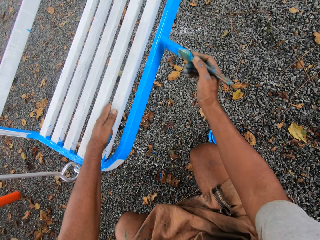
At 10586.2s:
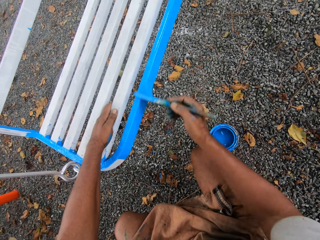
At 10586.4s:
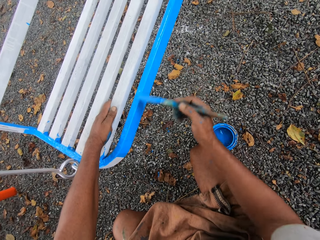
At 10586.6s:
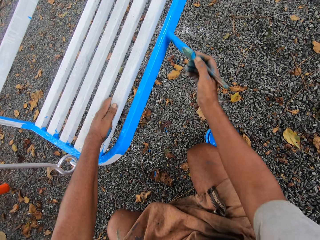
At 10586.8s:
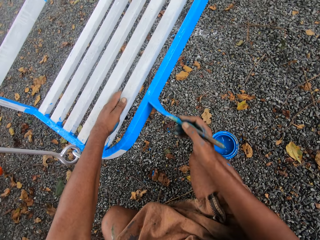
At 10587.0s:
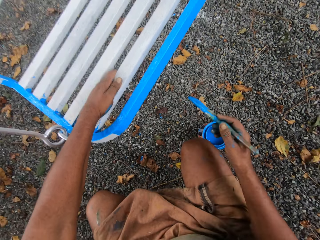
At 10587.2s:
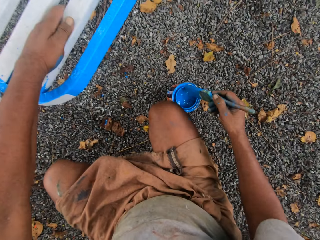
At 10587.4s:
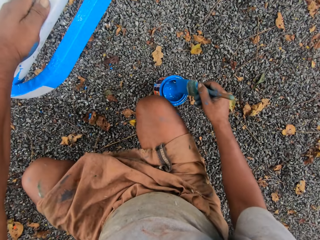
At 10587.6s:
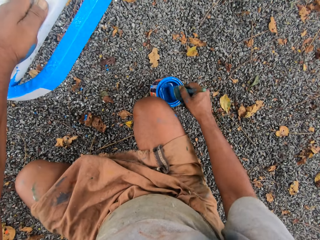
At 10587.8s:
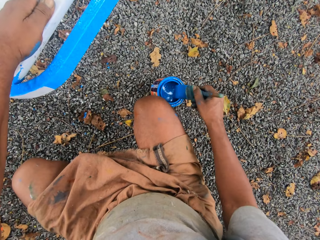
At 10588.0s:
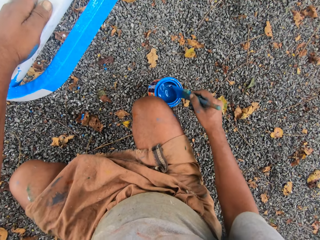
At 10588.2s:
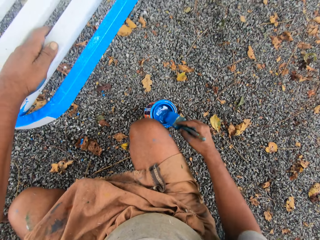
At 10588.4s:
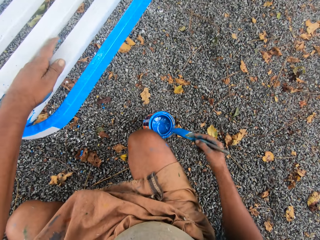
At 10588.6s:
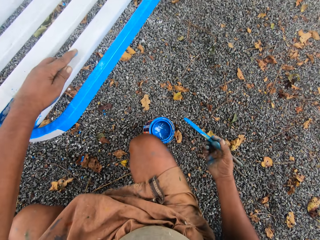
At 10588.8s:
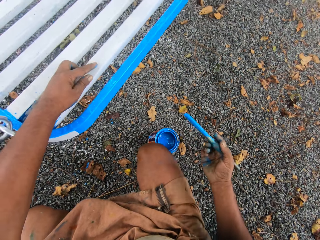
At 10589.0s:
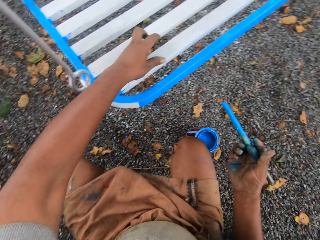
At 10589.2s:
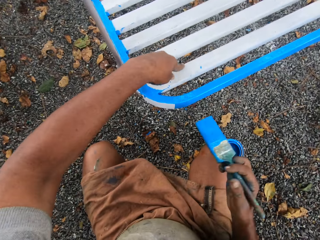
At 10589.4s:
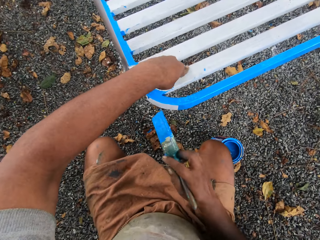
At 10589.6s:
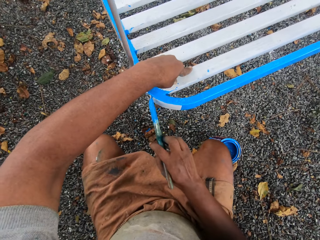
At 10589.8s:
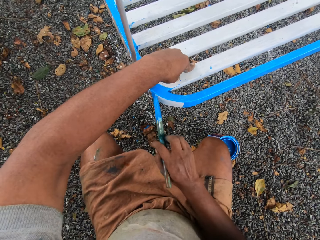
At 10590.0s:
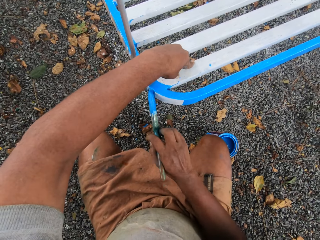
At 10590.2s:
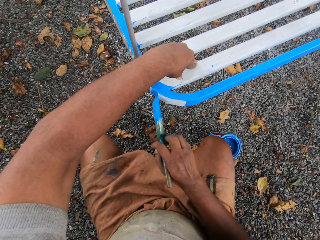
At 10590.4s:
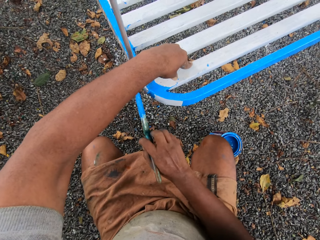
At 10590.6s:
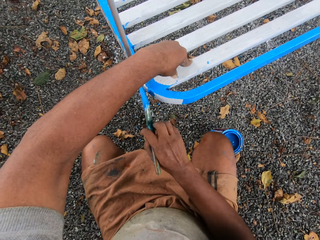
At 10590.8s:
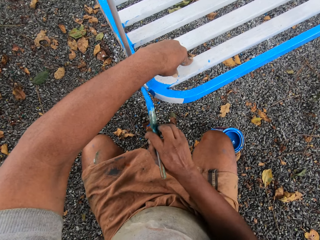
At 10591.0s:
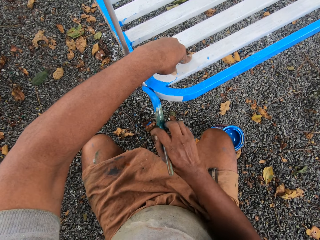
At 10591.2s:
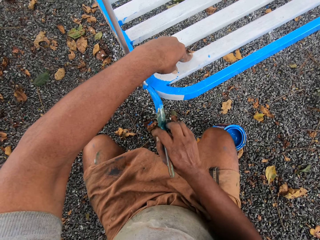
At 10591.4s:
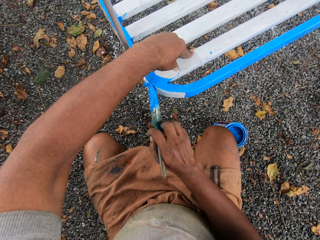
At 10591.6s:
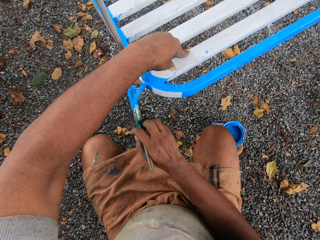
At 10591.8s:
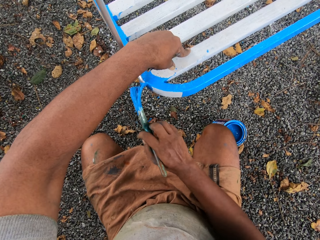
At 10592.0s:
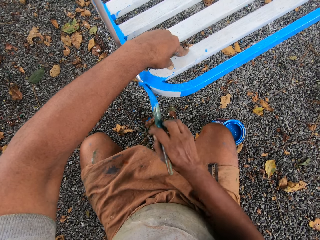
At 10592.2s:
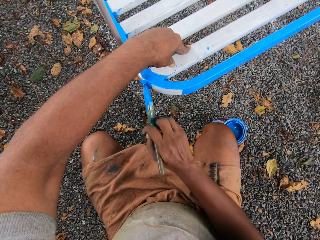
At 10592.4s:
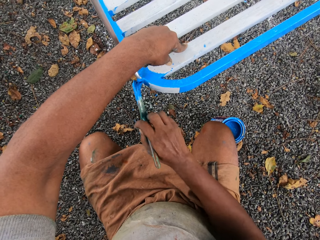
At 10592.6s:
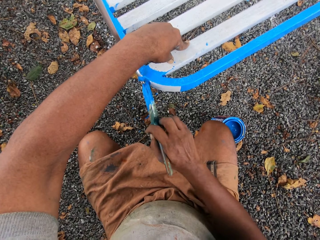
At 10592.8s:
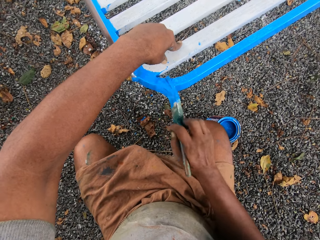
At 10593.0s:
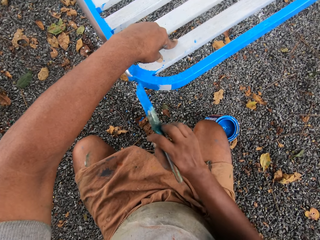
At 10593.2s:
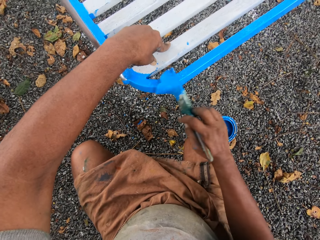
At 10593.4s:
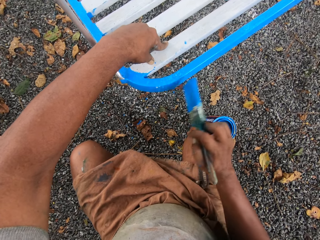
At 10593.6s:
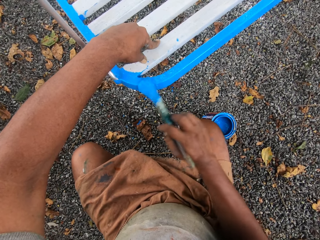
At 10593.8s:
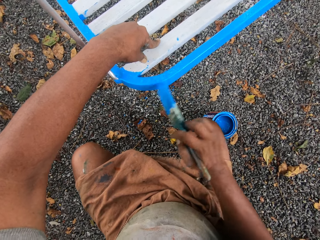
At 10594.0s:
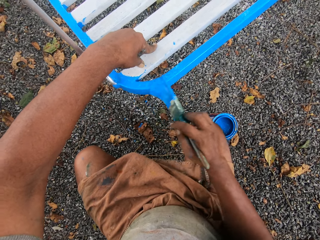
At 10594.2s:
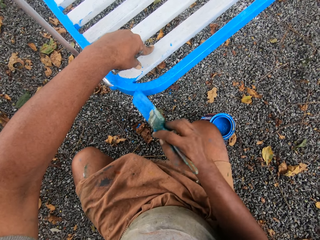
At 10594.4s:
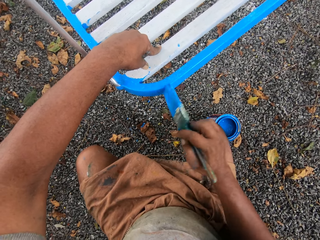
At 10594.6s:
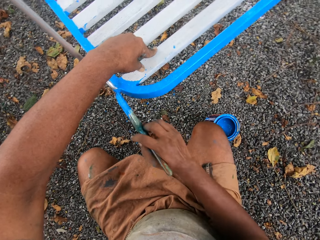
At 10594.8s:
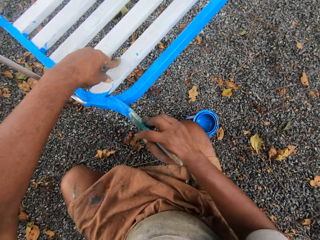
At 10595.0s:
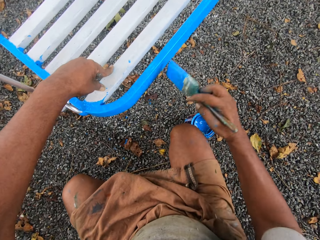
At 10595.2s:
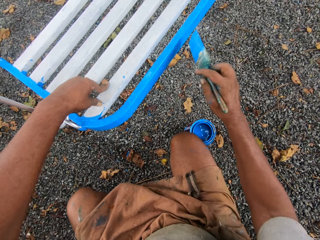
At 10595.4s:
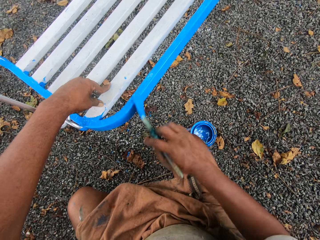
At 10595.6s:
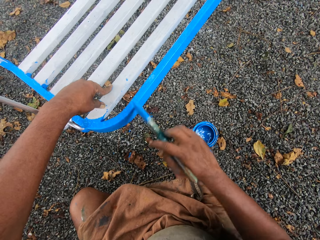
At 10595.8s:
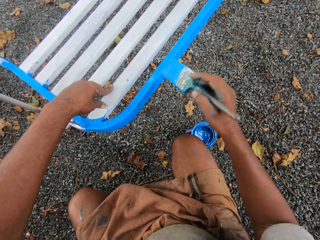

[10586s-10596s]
The camera wearer dips the paint brush in the paint can. They paint on the garden chair with the paint brush.

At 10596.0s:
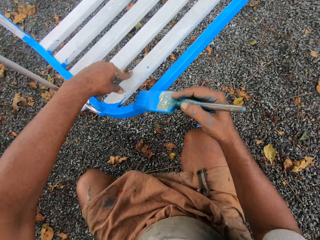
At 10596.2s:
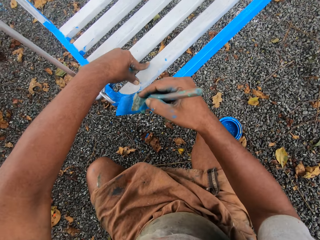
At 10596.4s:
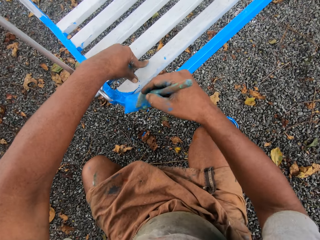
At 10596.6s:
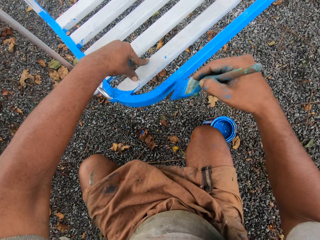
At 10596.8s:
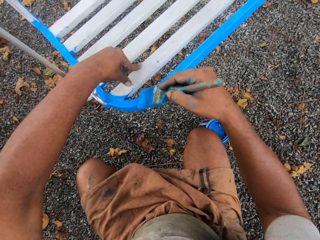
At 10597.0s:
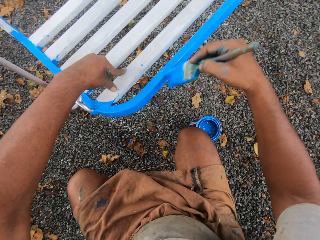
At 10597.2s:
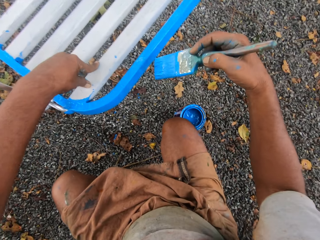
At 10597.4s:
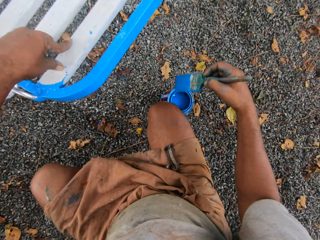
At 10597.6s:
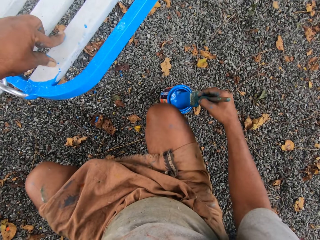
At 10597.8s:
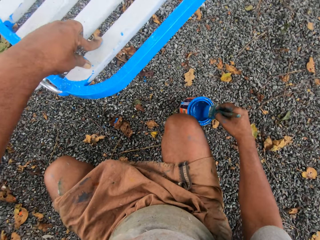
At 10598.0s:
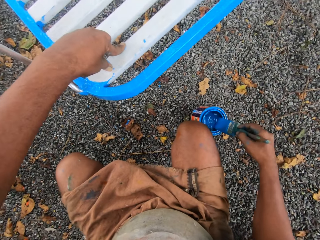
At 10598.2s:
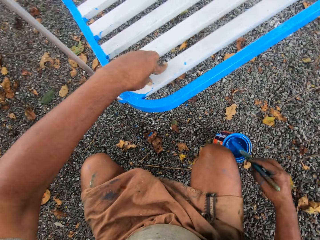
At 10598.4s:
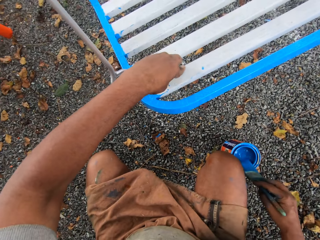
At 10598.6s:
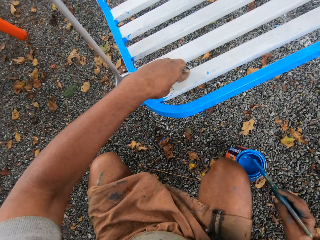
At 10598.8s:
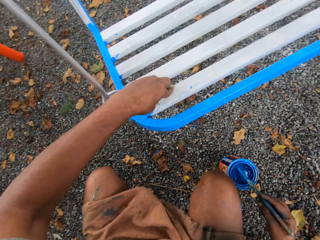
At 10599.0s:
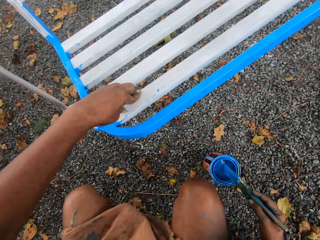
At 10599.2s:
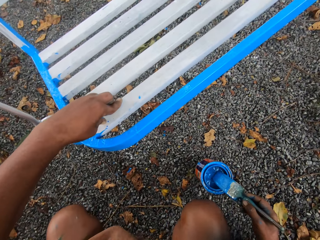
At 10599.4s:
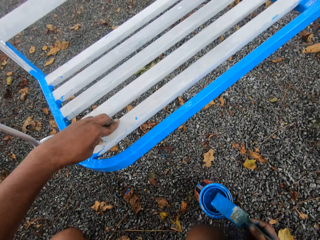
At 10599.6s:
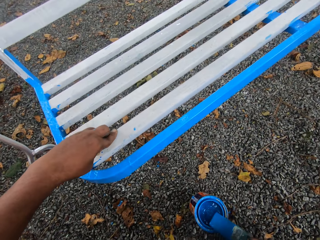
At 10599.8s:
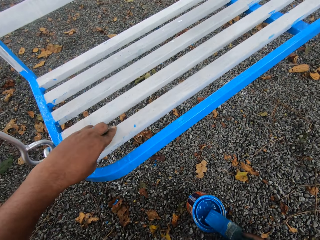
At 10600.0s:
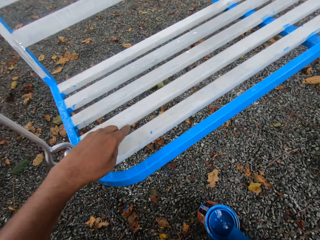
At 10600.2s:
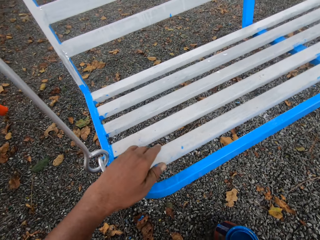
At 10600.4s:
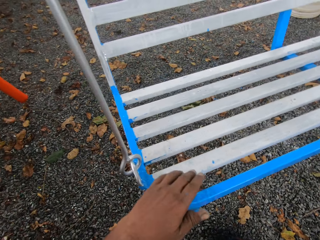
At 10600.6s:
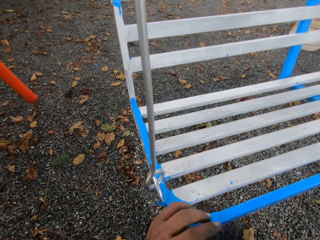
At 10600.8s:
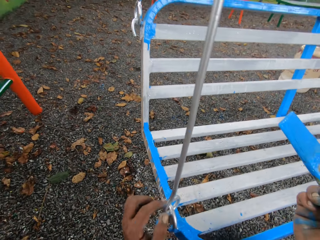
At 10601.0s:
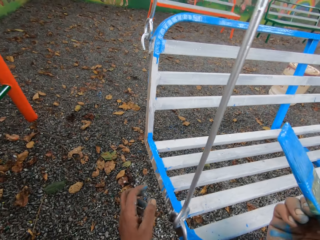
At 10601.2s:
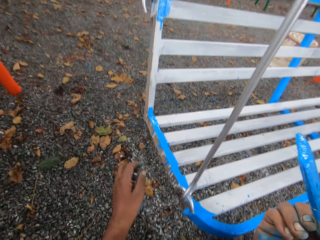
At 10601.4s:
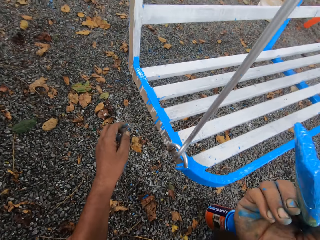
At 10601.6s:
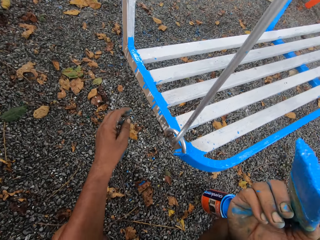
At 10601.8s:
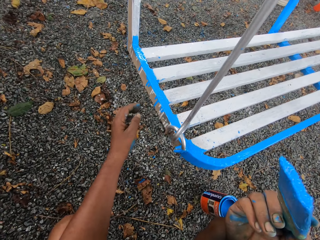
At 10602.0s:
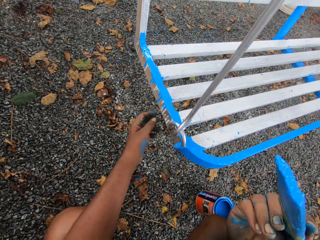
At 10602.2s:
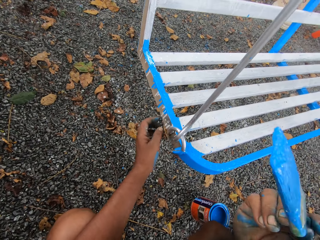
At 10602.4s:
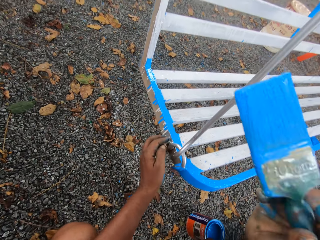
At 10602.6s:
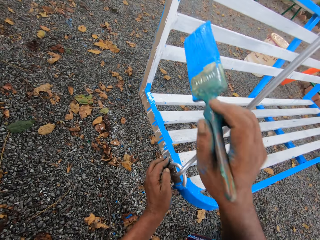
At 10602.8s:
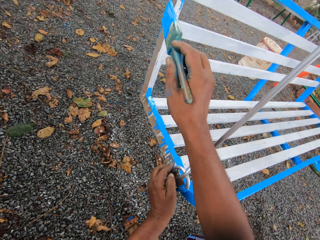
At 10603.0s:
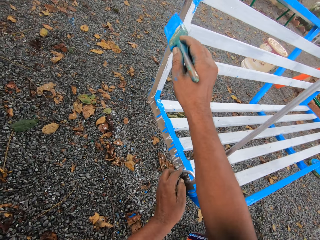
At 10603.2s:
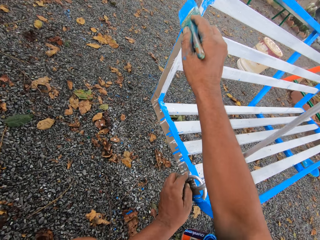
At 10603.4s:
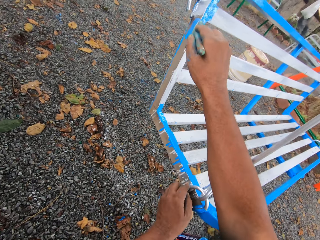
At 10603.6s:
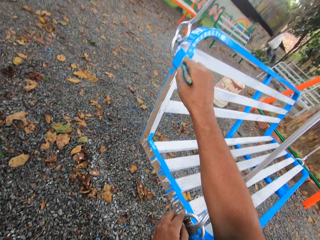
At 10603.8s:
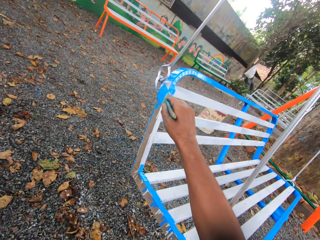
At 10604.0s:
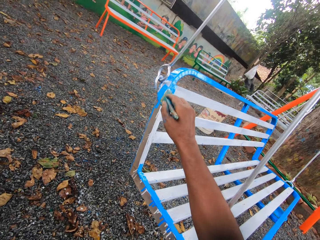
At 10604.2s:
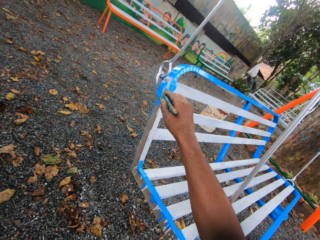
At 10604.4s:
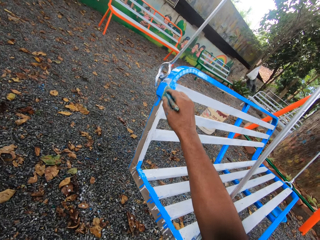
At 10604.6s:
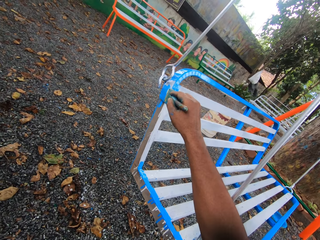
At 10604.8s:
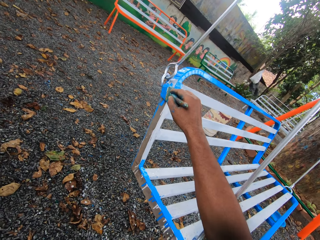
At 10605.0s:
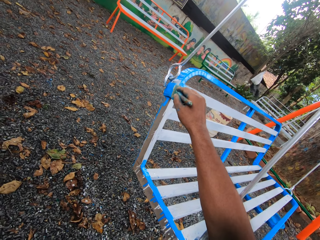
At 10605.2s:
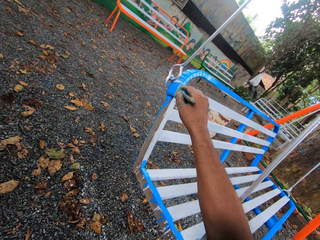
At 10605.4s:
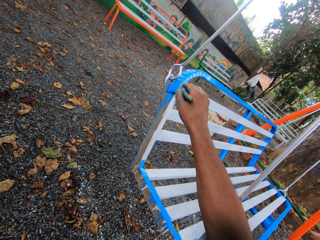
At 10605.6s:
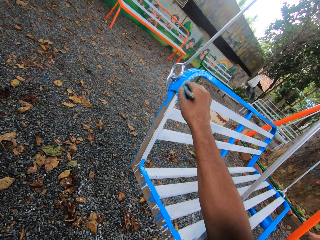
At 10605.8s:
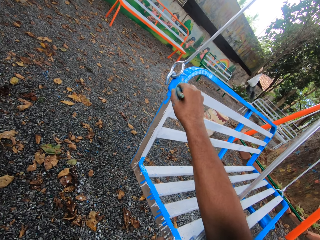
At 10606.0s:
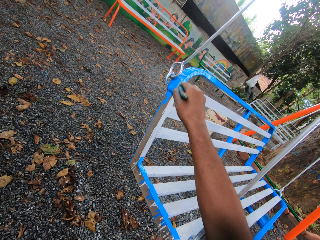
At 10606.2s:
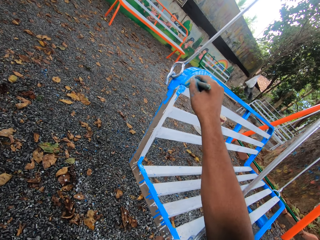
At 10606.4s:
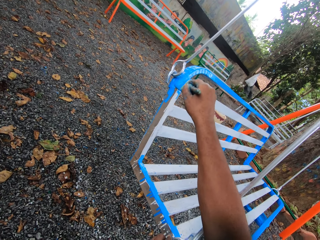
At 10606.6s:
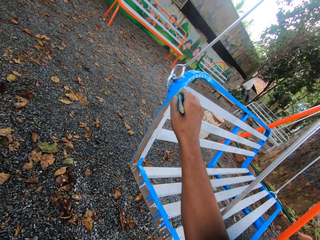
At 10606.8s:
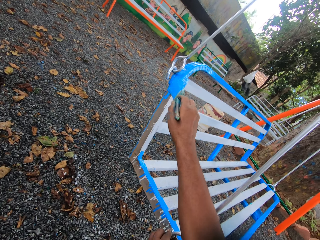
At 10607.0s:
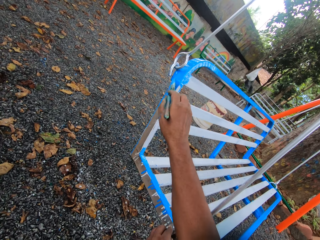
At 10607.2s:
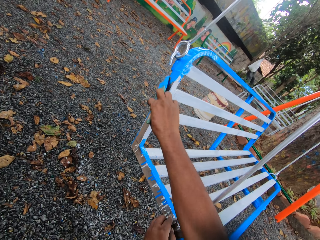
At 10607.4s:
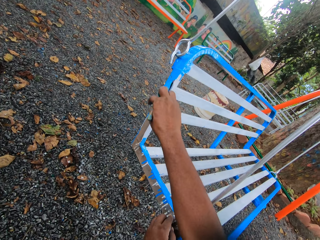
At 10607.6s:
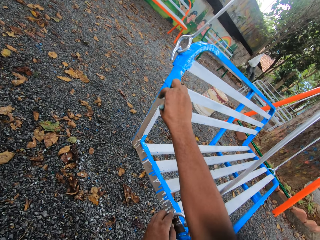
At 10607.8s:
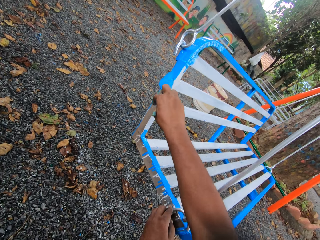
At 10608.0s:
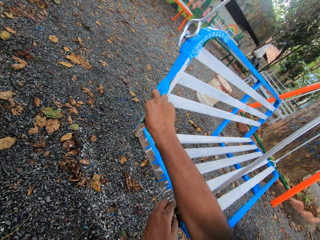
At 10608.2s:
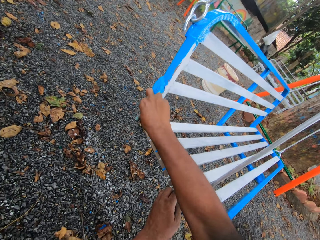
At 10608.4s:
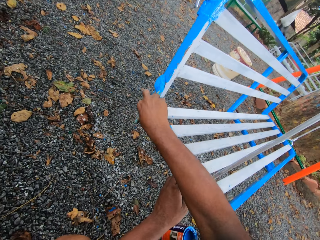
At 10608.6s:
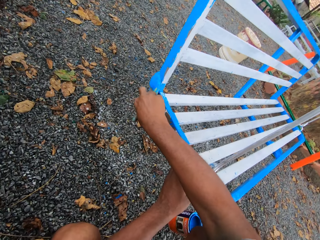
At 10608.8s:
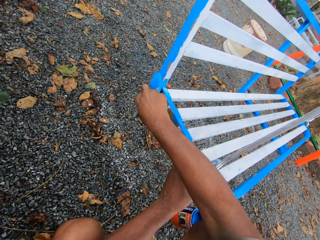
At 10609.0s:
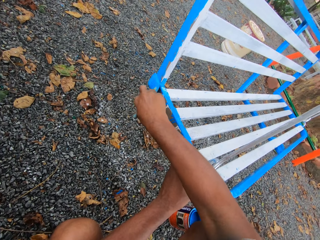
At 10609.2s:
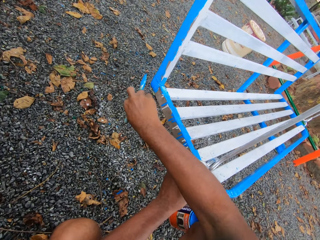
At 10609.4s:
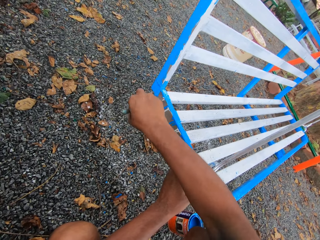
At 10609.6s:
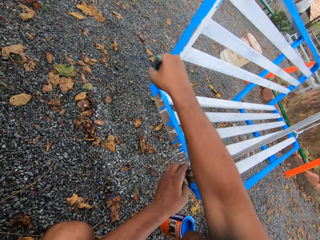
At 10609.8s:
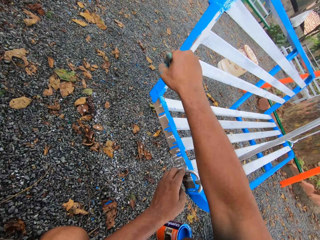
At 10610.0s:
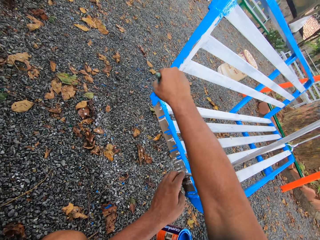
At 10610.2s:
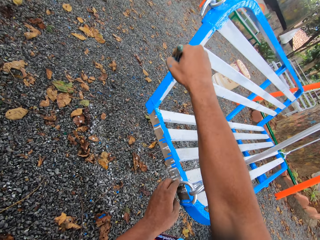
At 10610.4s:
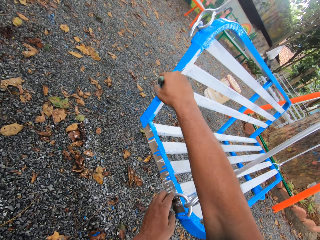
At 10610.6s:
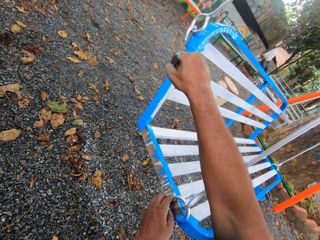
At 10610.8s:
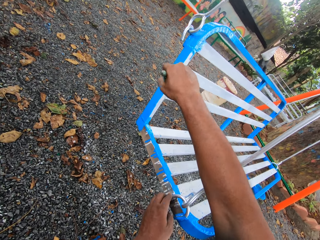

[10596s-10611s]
The camera wearer dips the paint brush into a paint tin. They paint the seat with the paint brush.
